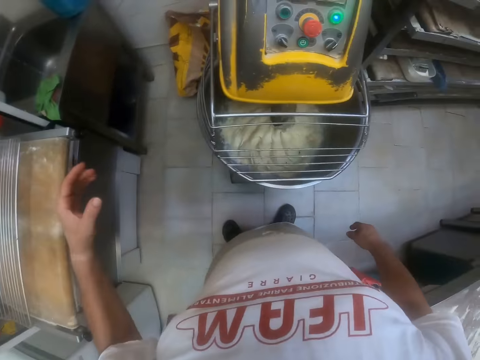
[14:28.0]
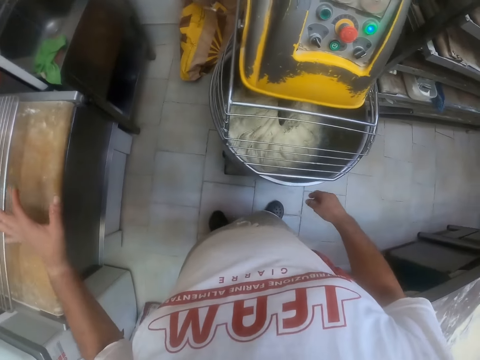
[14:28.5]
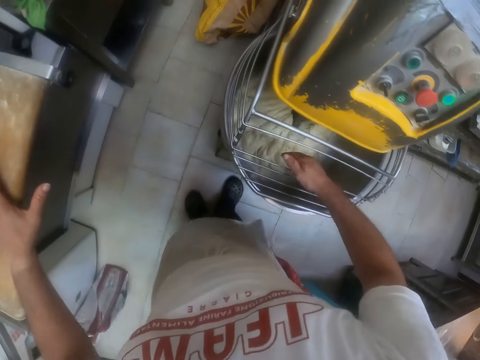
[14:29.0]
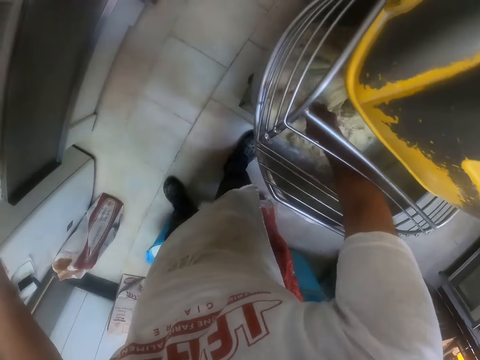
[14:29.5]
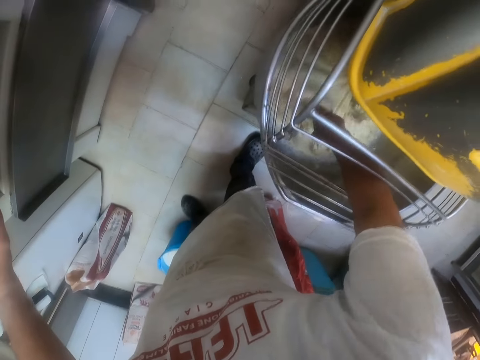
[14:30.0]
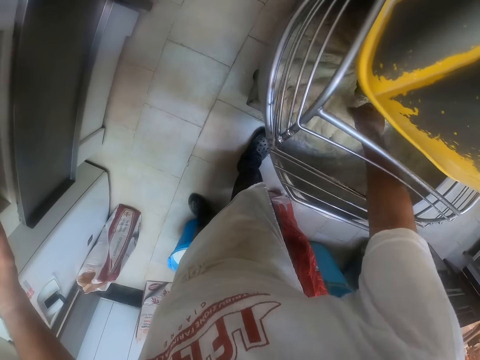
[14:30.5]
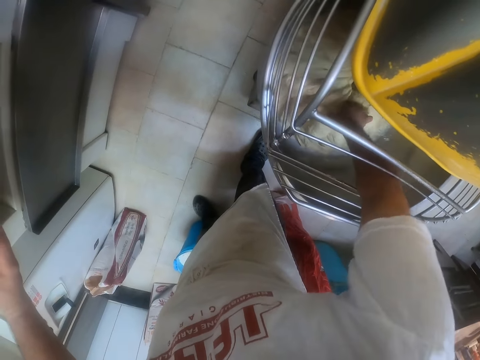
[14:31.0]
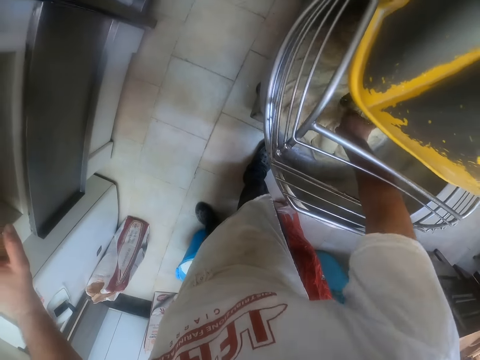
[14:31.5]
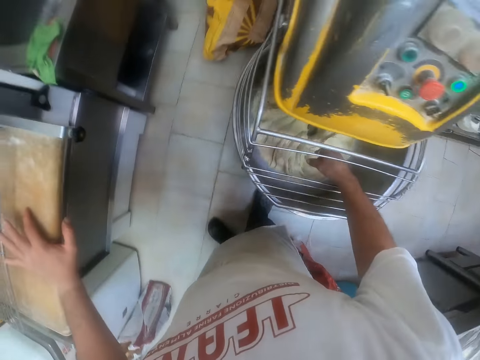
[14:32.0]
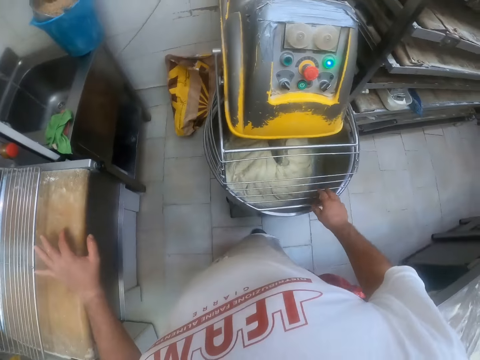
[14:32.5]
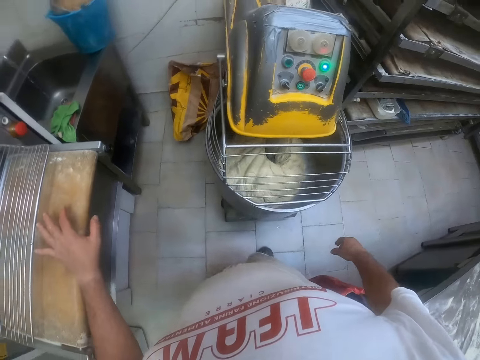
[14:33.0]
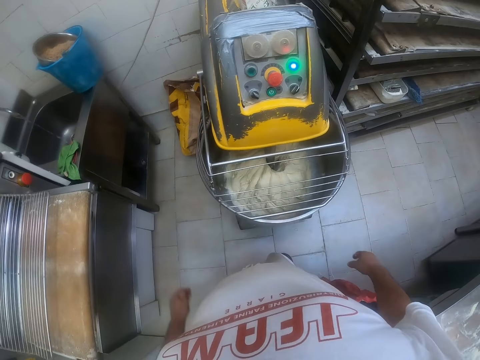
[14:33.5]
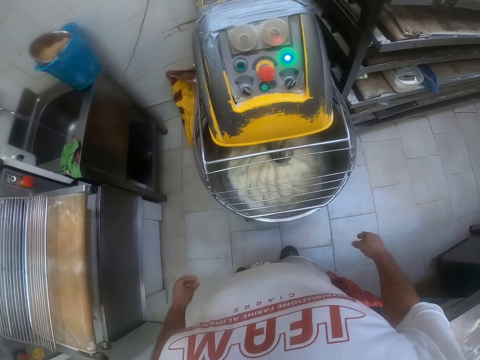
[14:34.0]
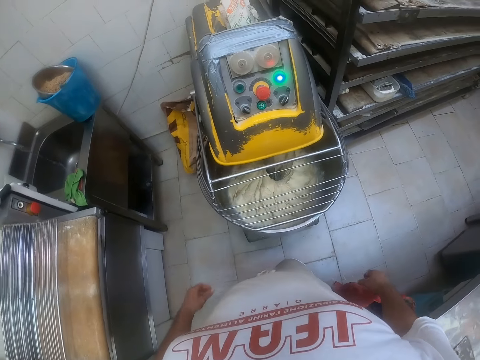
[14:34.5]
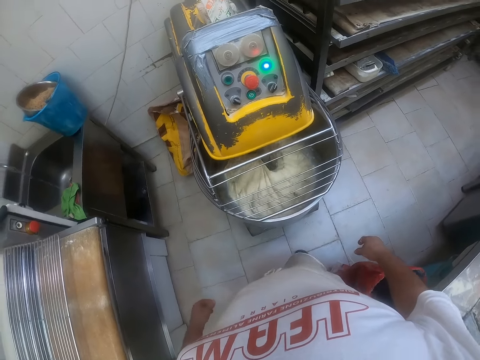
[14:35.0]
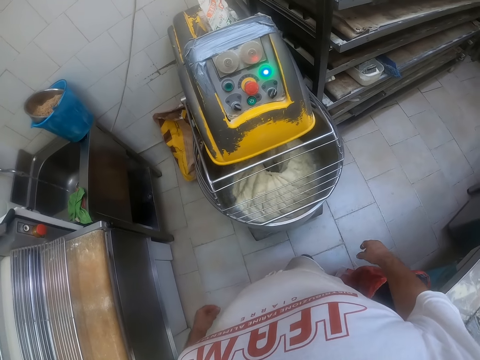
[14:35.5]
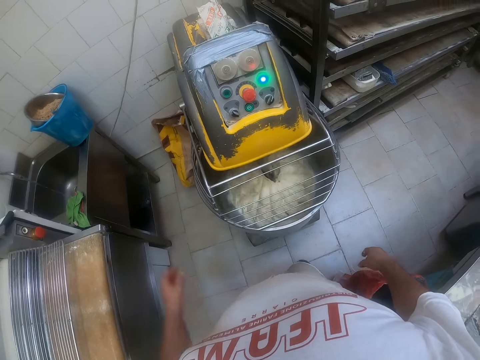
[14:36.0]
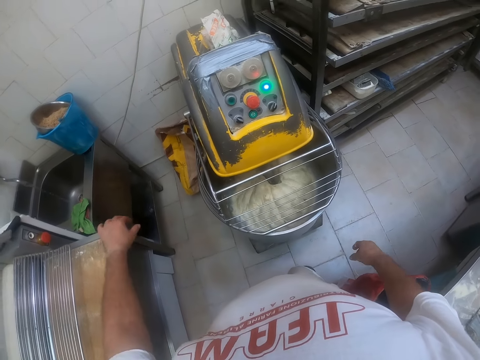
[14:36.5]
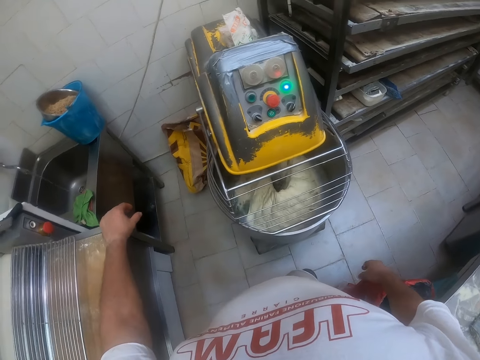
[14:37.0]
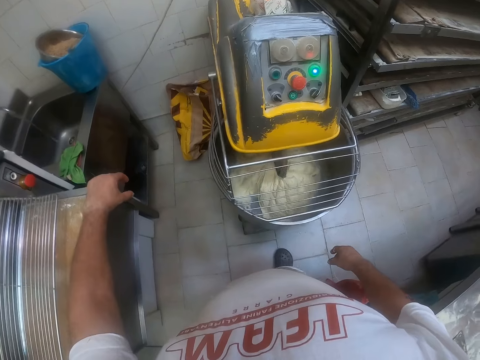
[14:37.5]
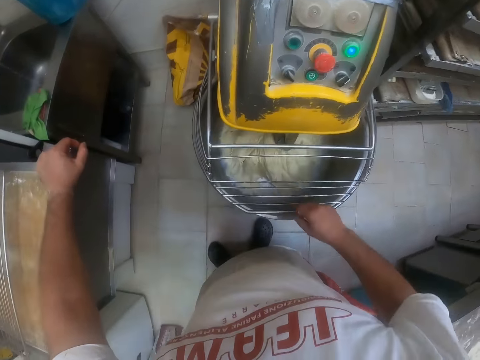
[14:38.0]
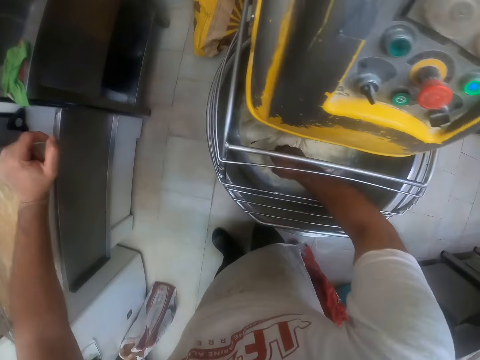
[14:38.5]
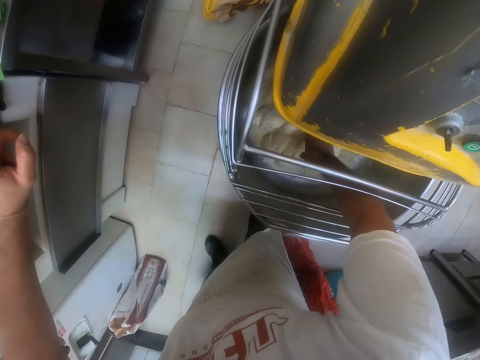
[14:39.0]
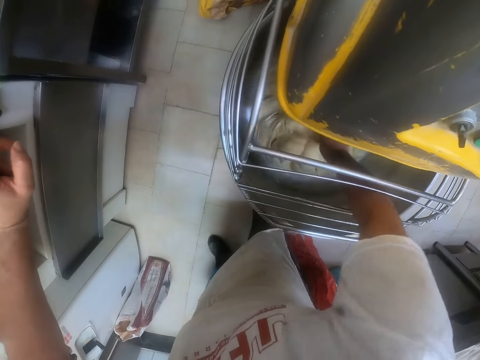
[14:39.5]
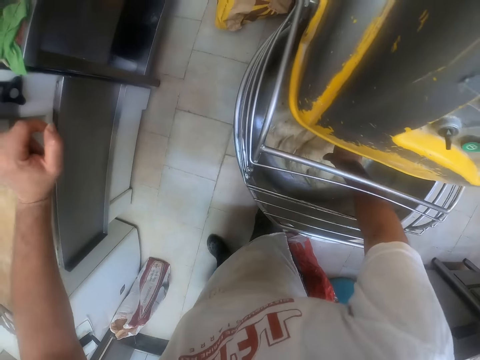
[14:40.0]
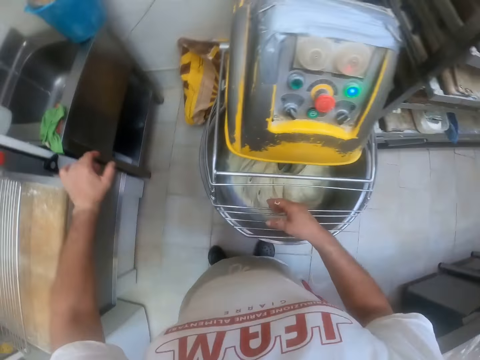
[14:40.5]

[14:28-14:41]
The camera wearer places his left hand on the dough rolling machine. He touches the dough in the dough mixer with his right hand. He mixes the dough in the dough mixing machine with the right hand. He places his left hand on the dough rolling machine. He stands in the room. He places his left hand on the dough rolling machine. He touches the dough in the dough mixer with his right hand. He mixes the dough in the dough mixing machine with the right hand.

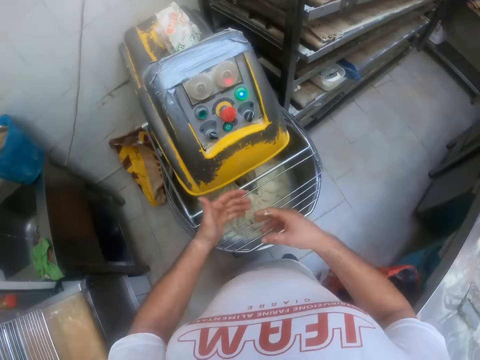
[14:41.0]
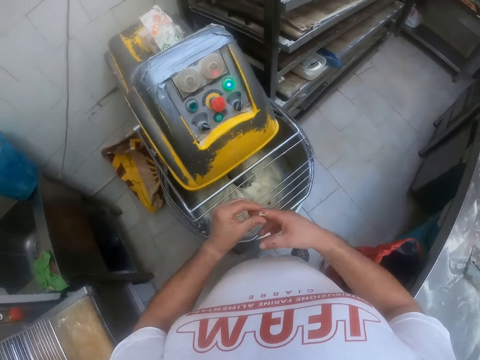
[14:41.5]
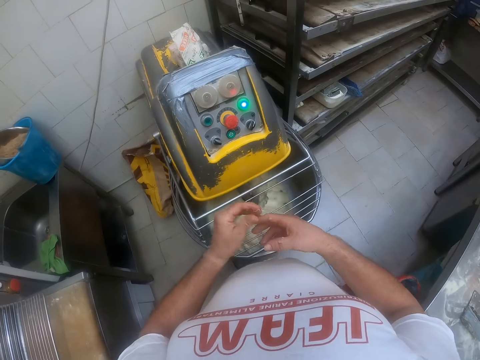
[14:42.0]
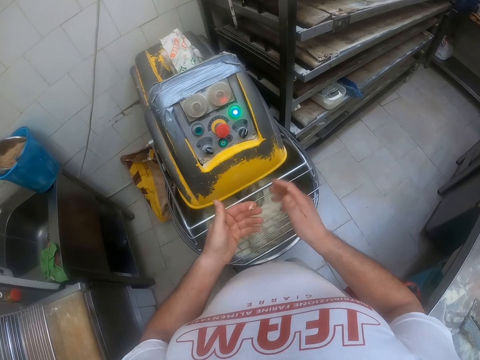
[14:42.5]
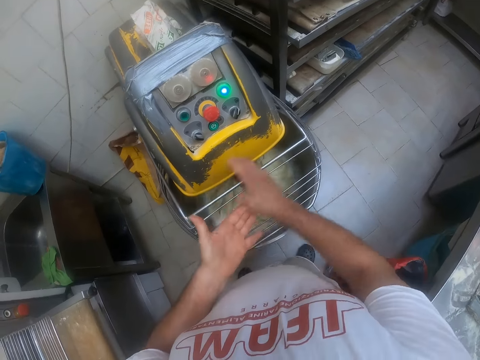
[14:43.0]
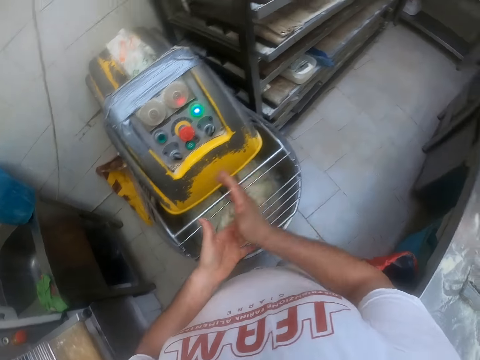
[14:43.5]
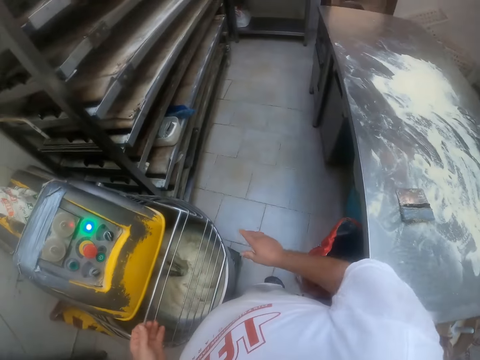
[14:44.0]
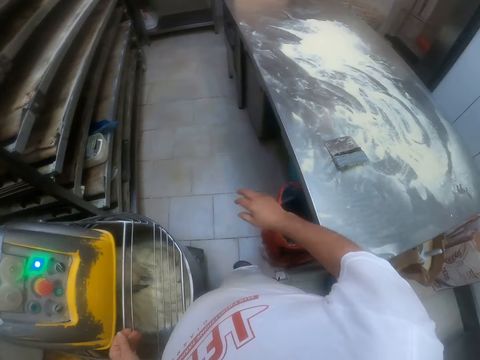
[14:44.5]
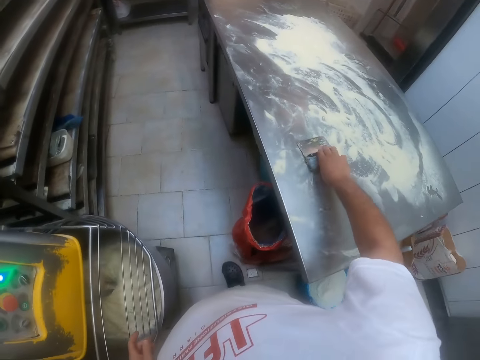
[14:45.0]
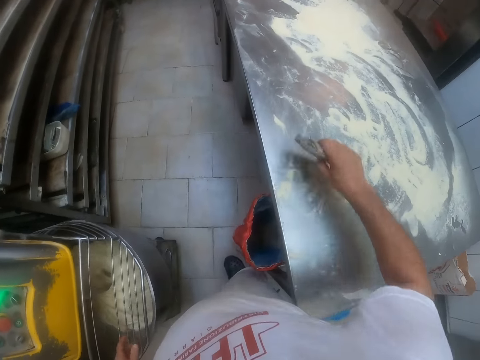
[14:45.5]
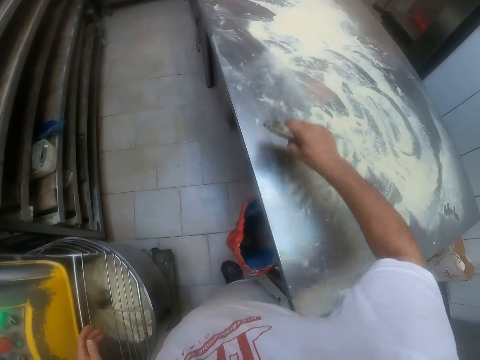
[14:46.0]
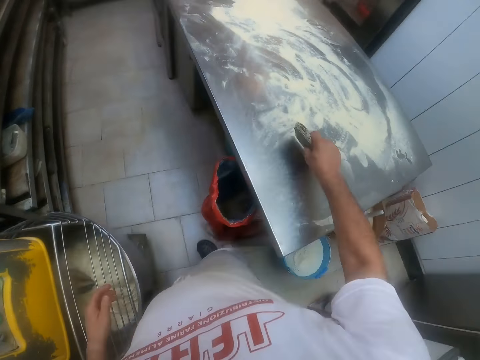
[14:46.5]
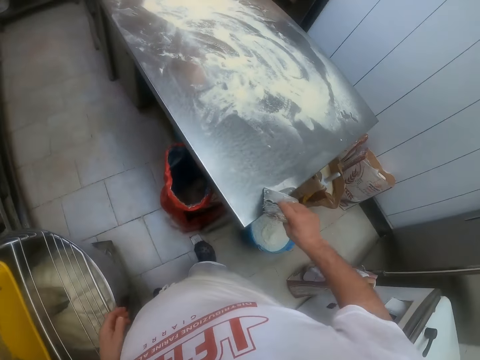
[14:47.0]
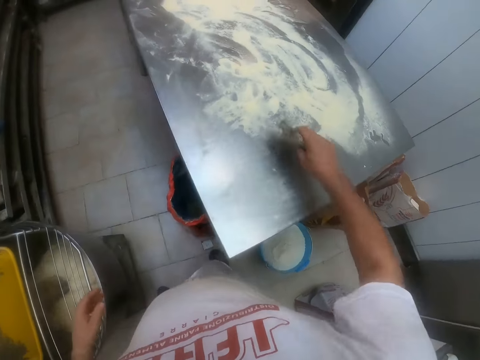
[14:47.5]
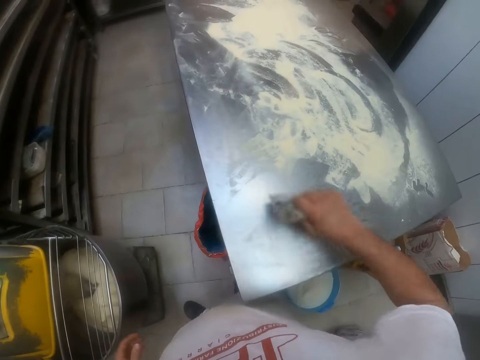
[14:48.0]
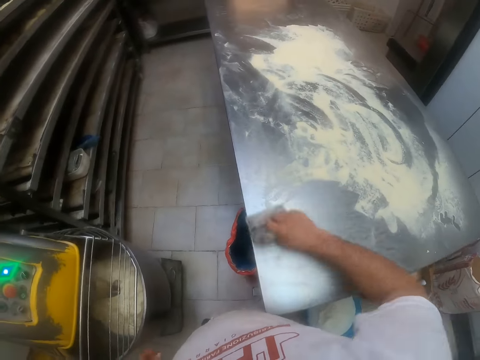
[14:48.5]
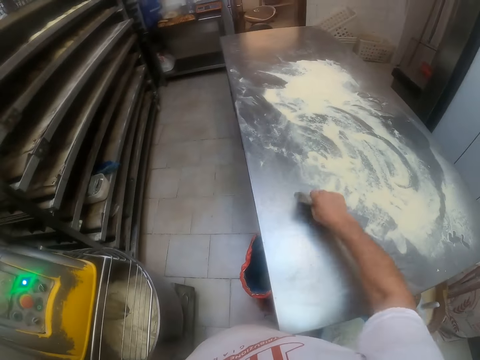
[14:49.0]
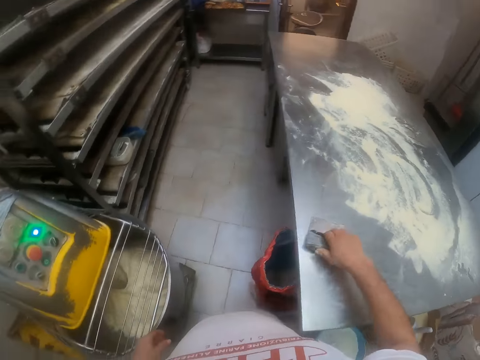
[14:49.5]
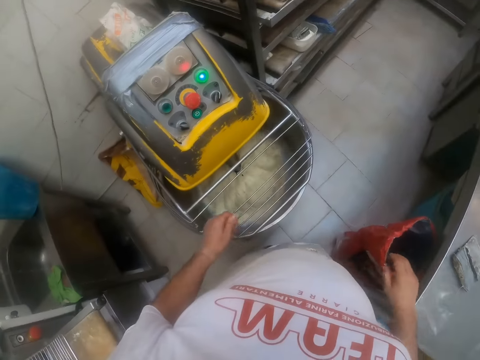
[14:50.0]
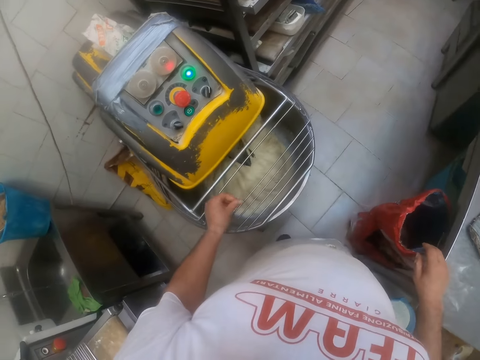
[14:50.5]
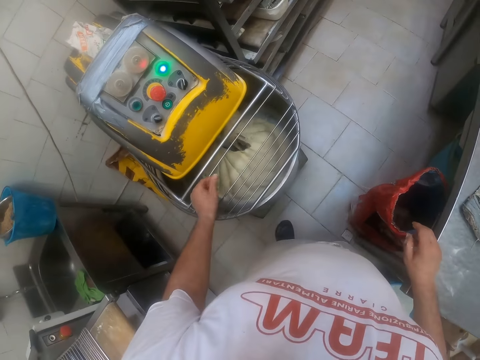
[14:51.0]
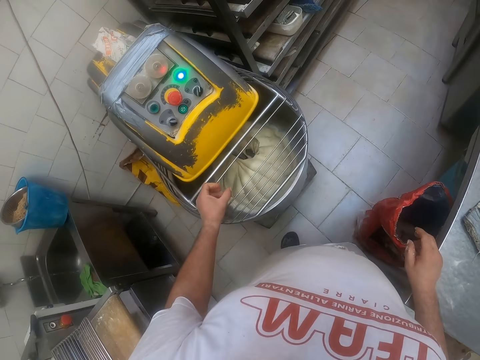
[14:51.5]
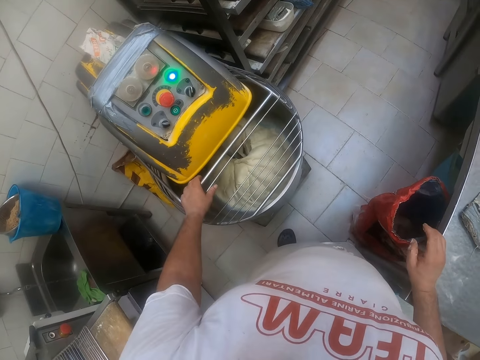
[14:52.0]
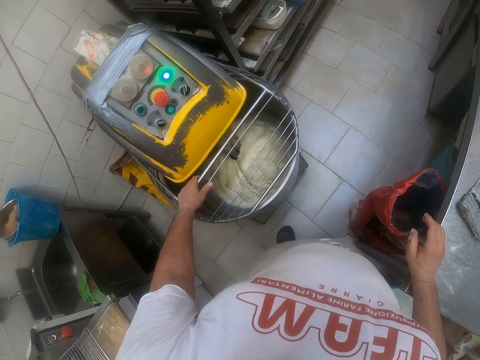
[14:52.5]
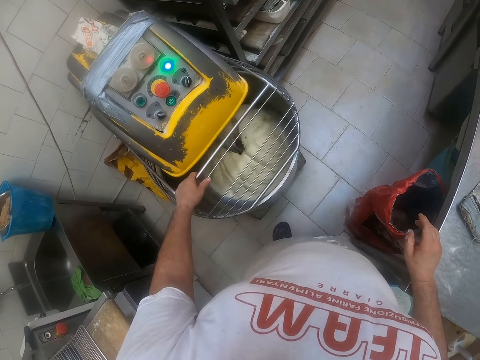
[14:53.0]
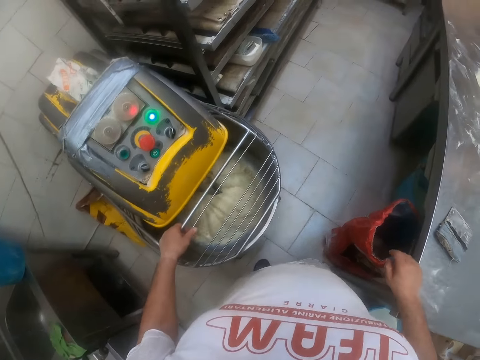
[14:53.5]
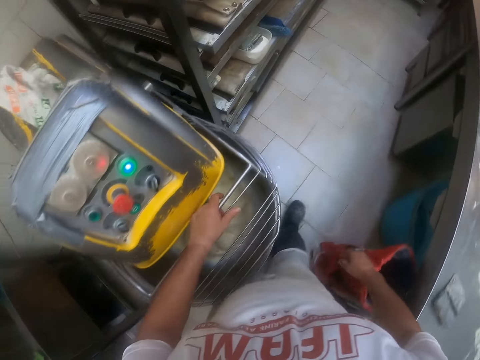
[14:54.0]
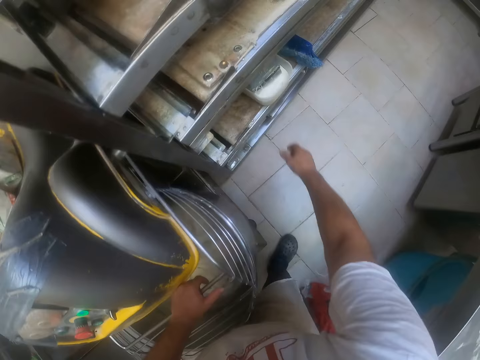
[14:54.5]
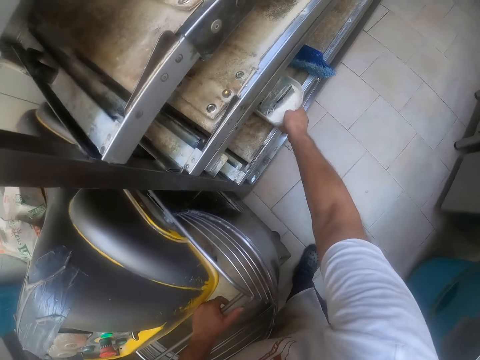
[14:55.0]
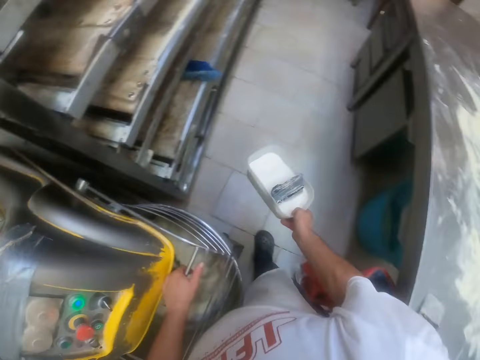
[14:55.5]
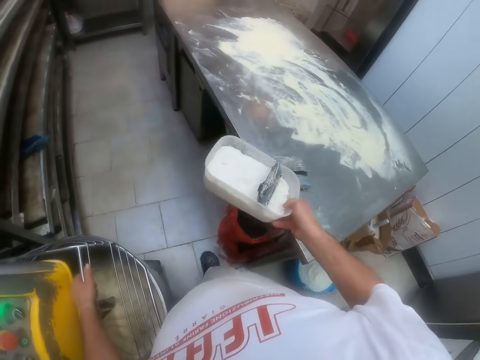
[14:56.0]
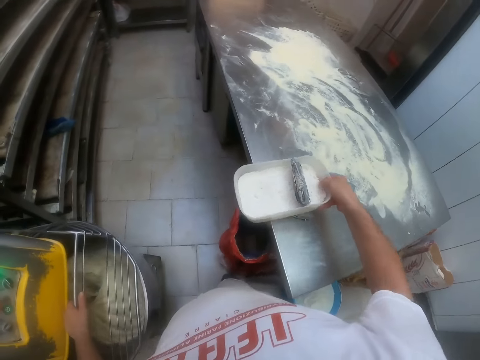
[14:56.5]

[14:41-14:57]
The camera wearer picks up the dough on his right hand with his left hand. He rubs his hands together. He picks up the dough scraper on the countertop with his right hand. He gathers the flour on the countertop with the dough scraper. He drops the dough scraper on the countertop. He holds the dough mixer with his left hand. He picks up a plastic container on the rack with his right hand.
